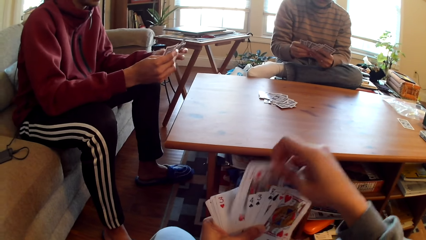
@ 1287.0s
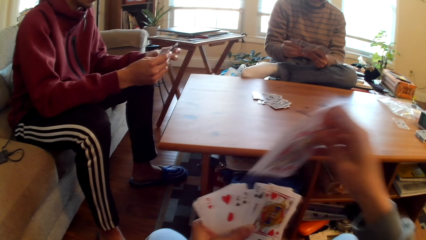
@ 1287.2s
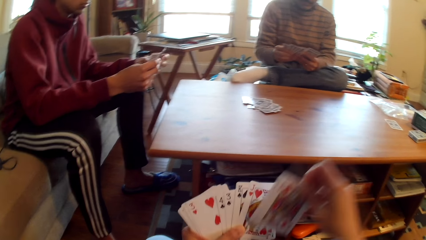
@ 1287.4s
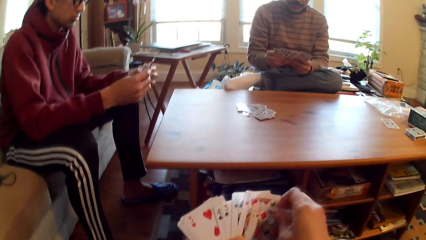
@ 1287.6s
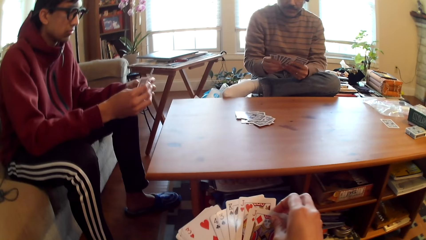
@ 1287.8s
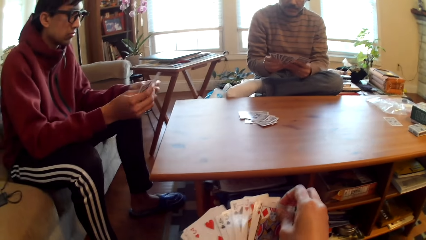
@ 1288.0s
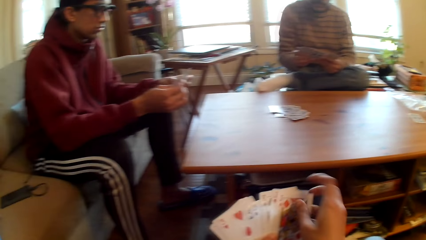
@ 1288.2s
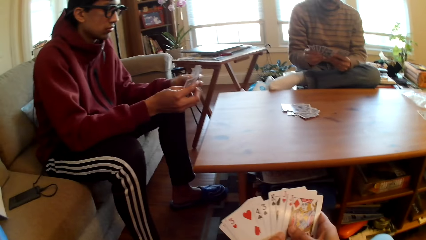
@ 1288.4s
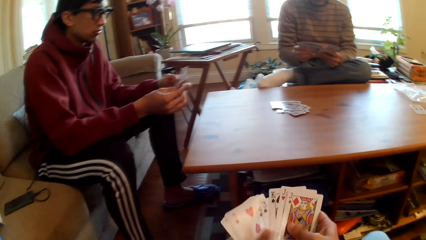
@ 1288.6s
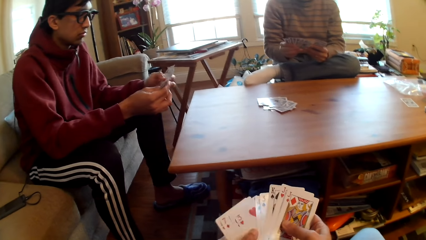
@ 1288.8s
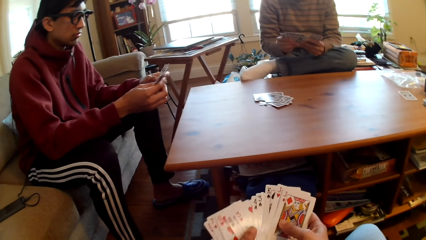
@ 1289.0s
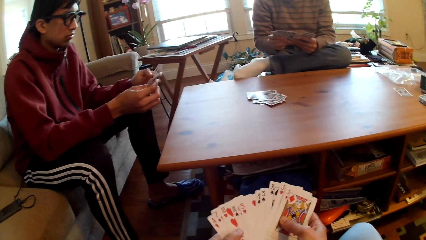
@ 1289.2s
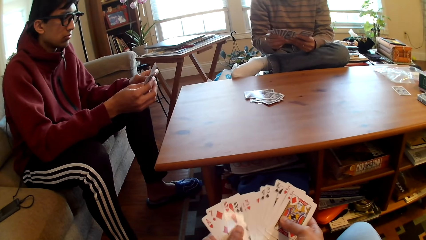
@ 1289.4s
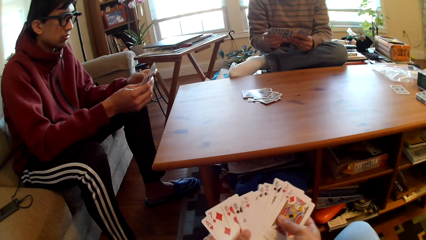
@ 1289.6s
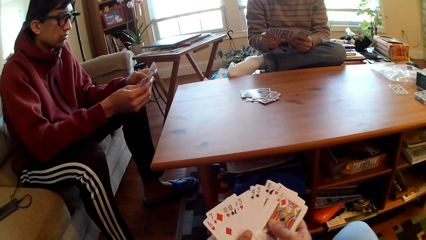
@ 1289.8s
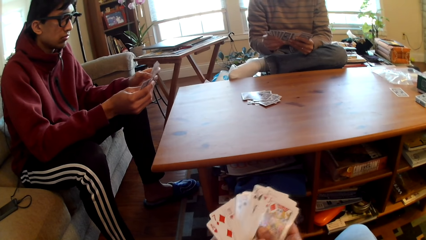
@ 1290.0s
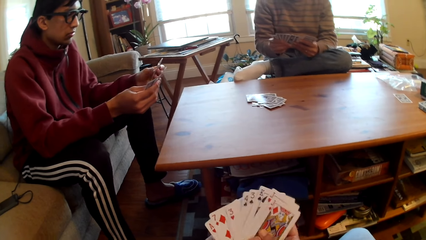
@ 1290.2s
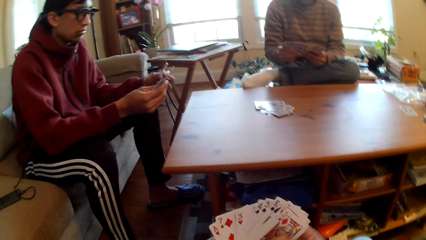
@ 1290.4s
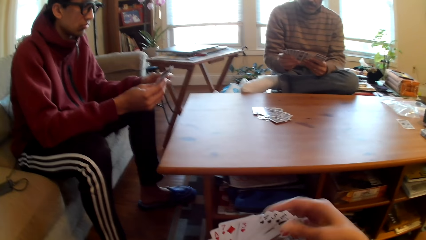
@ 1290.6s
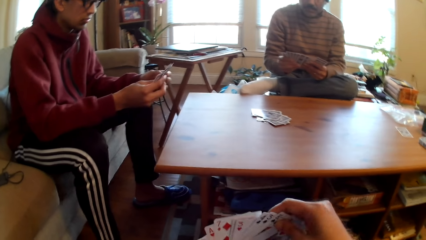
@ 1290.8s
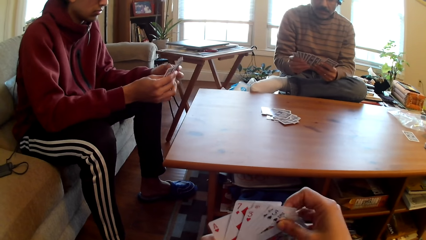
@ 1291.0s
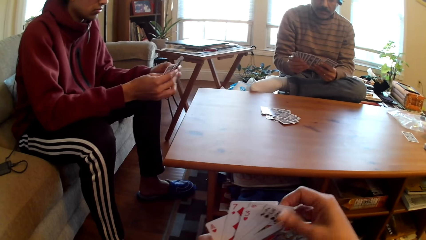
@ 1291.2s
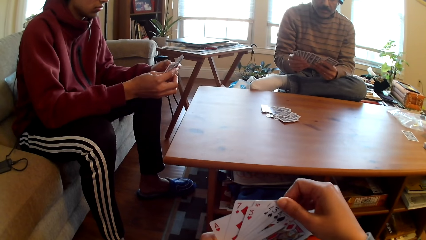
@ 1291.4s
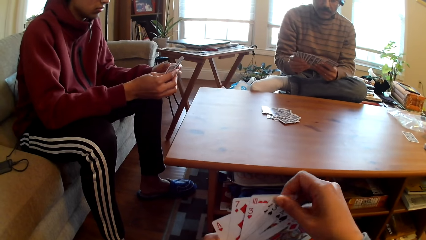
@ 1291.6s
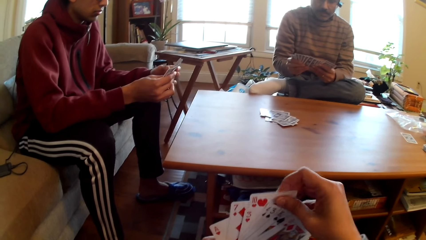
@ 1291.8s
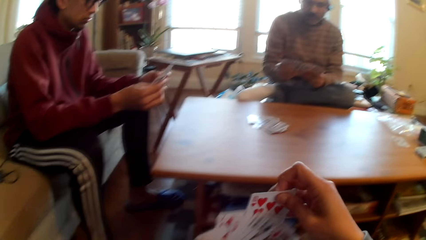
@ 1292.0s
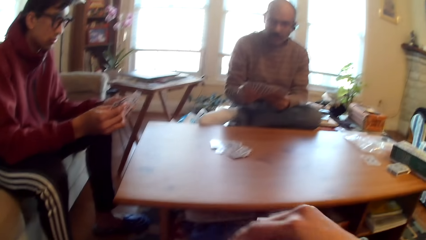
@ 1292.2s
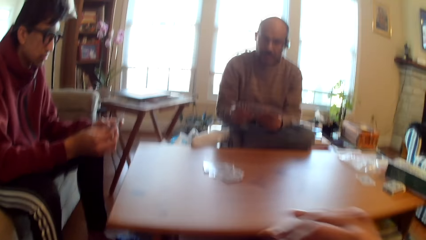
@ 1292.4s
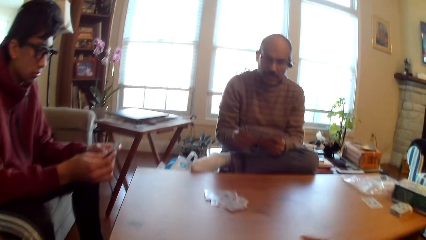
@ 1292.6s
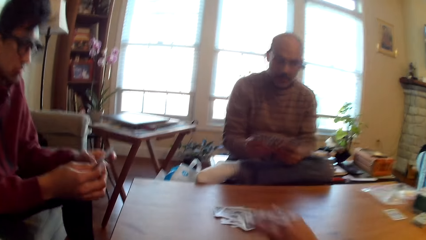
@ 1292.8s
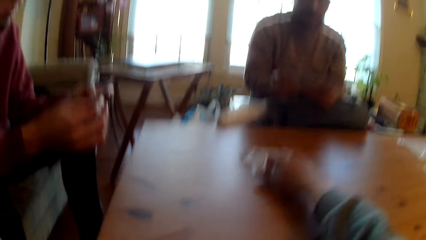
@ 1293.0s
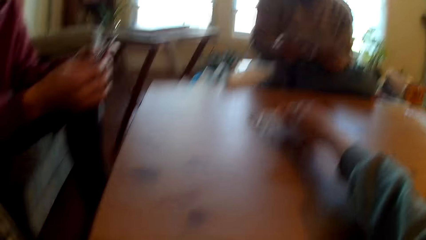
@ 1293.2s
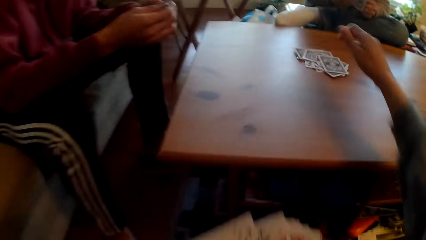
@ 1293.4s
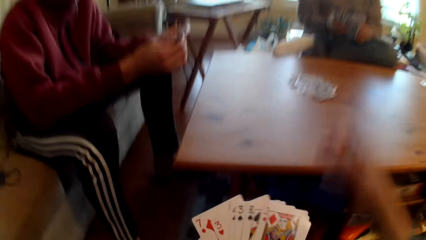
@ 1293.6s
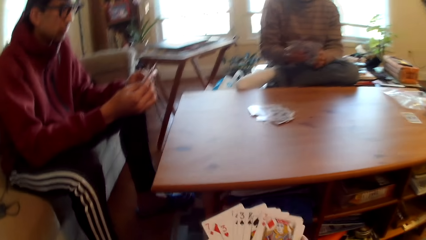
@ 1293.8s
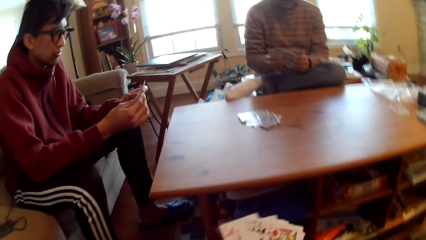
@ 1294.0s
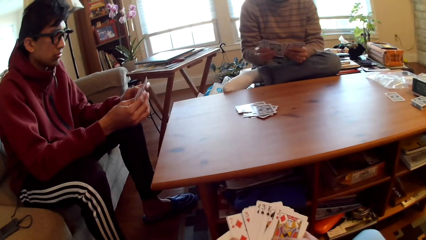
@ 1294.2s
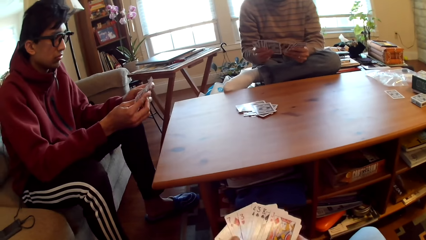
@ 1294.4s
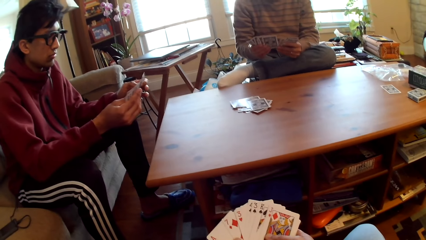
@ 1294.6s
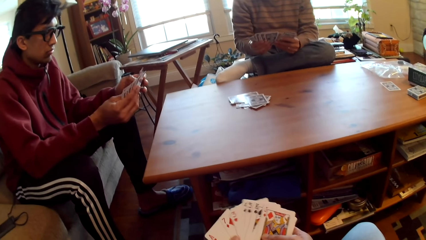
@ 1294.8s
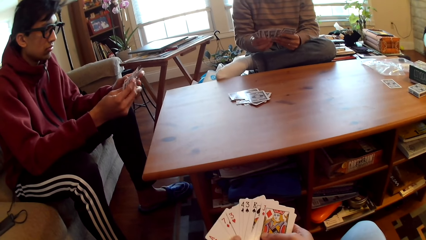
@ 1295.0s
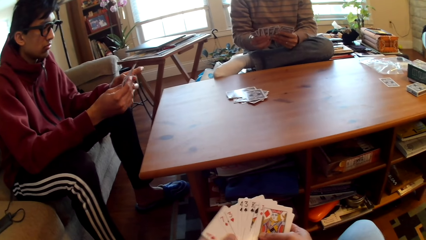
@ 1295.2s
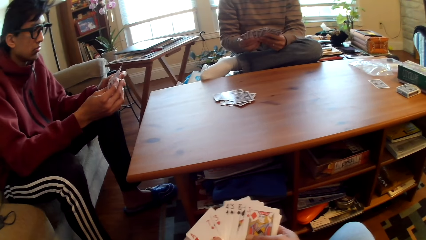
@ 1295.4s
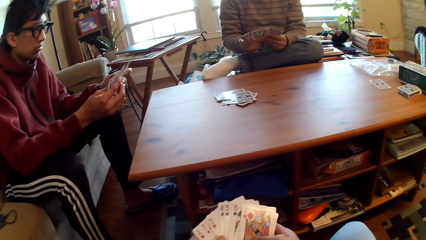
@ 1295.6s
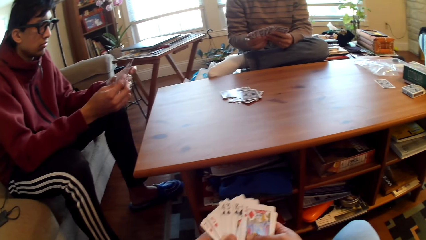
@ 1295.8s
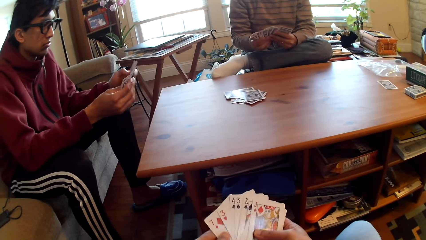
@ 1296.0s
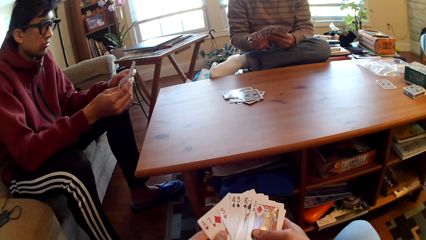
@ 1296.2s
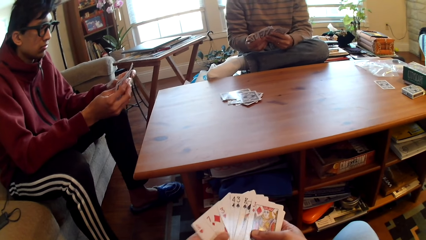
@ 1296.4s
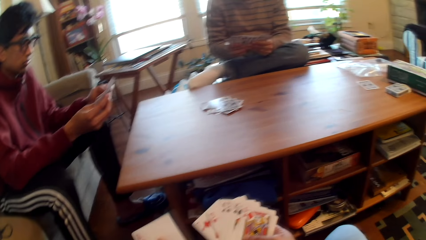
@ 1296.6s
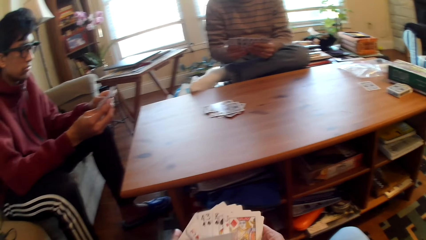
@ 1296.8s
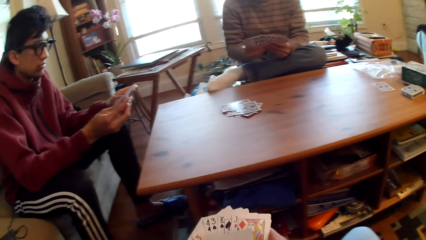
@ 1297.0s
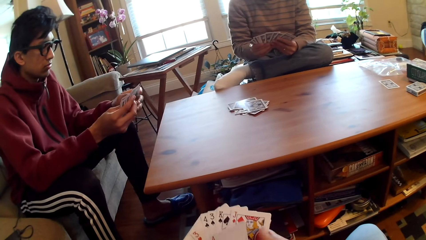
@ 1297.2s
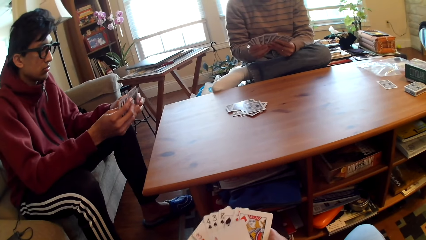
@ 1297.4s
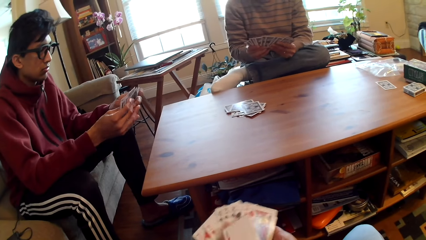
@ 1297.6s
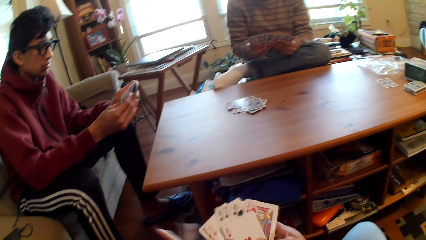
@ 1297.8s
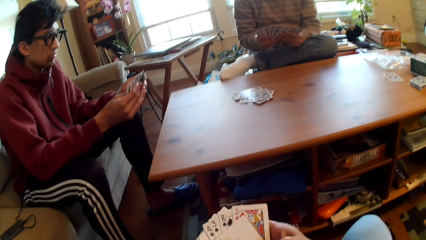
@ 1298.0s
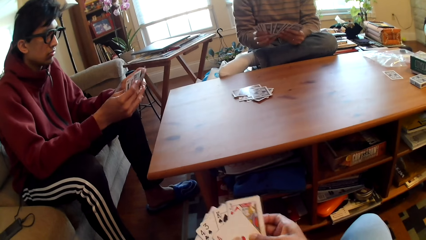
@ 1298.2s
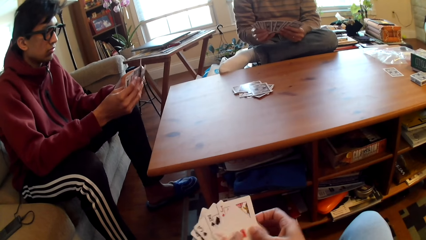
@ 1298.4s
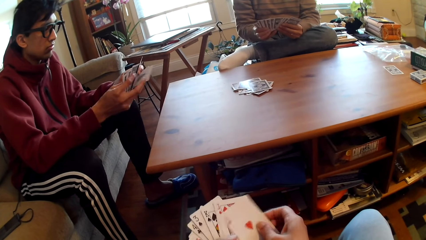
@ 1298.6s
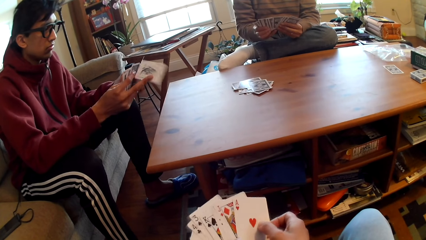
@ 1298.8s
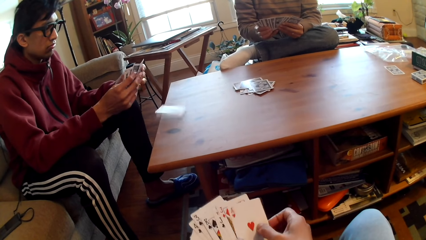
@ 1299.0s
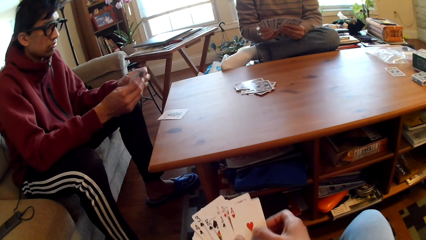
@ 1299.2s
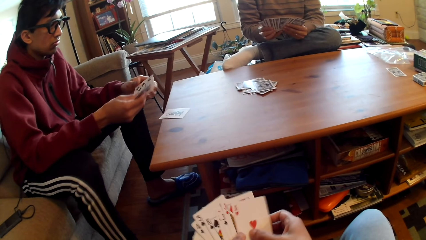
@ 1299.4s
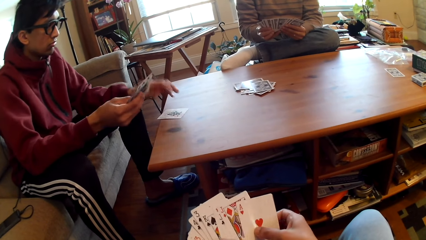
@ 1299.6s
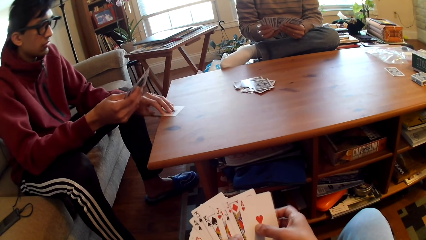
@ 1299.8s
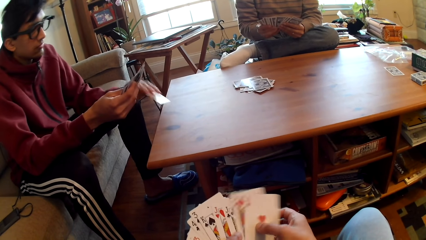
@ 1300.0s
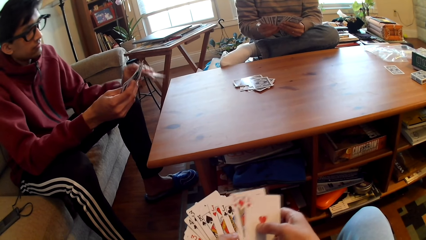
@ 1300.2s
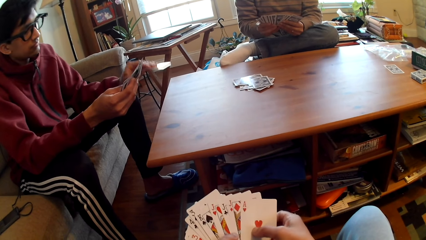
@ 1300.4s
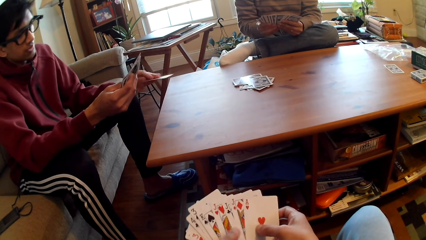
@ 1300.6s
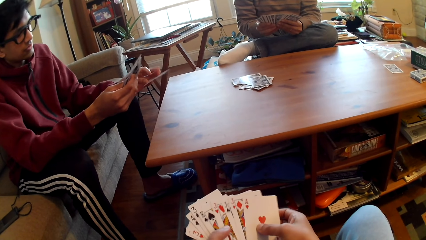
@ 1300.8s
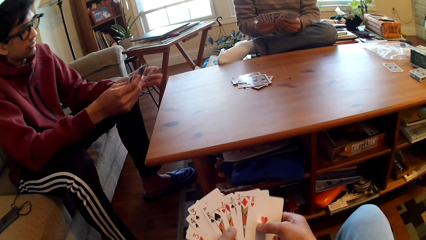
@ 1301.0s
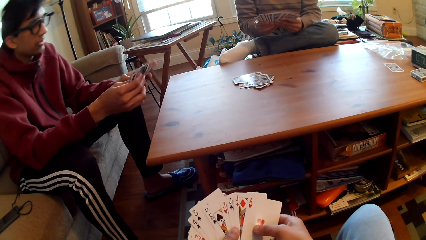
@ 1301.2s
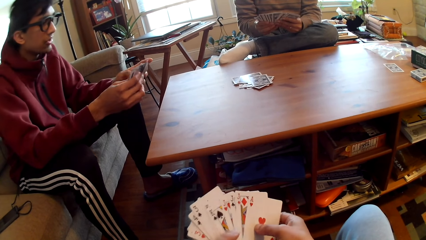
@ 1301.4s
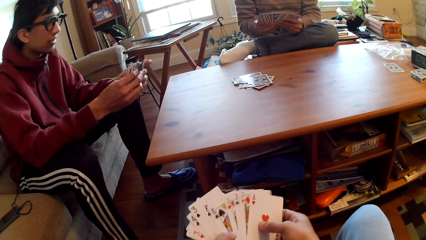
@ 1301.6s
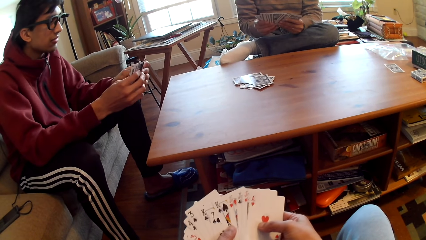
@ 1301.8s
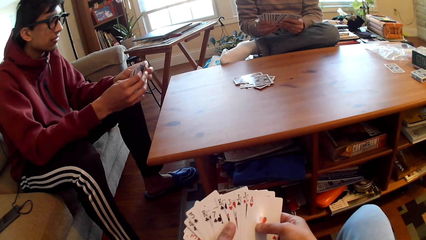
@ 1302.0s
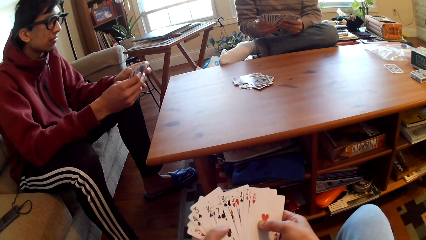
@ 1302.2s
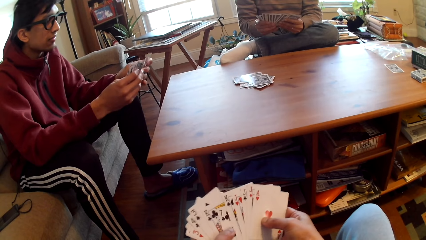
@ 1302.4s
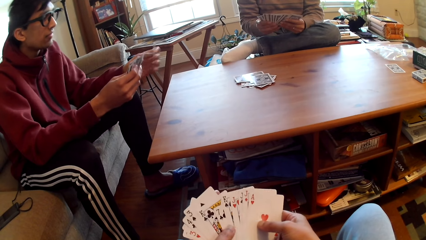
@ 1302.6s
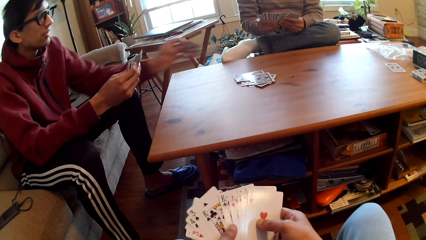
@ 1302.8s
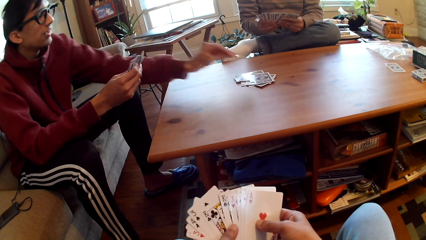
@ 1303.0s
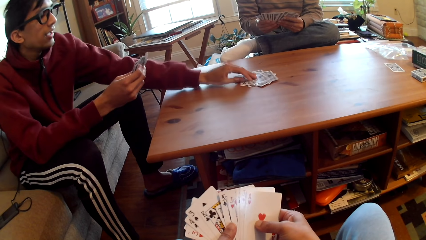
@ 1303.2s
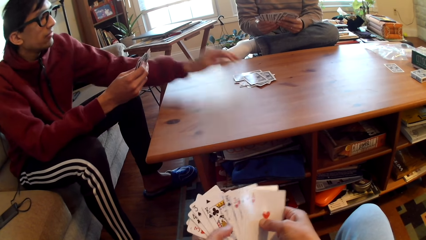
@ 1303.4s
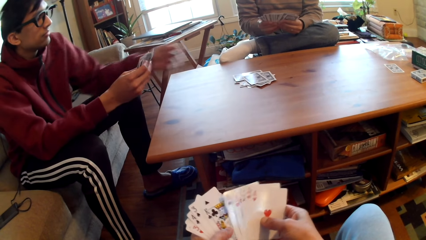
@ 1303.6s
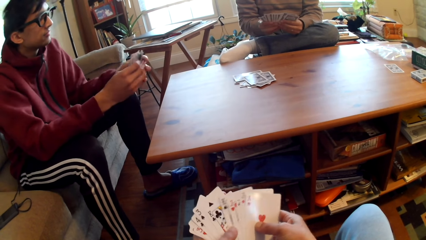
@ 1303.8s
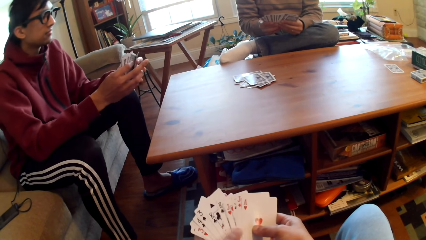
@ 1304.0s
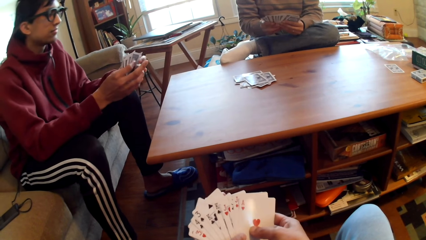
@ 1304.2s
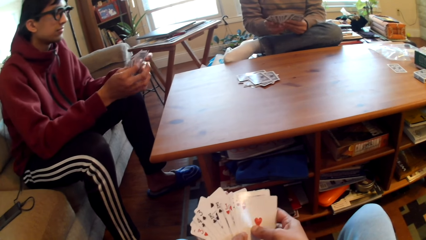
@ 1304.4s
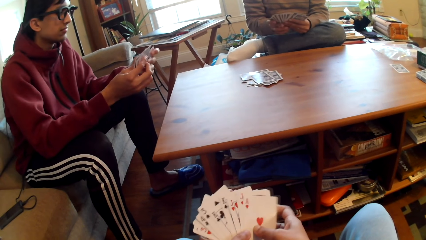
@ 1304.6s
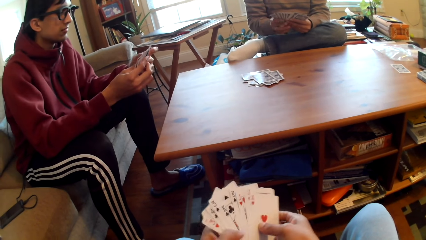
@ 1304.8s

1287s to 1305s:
The camera wearer puts the card on the table, plays poker, and selects cards. A man drops the card on the table, picks up a card, selects poker cards, plays poker, and puts the card on the table.
